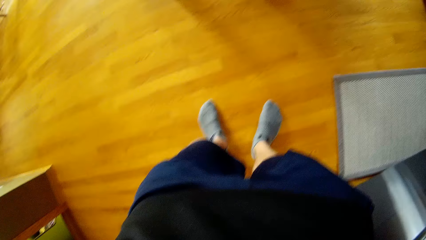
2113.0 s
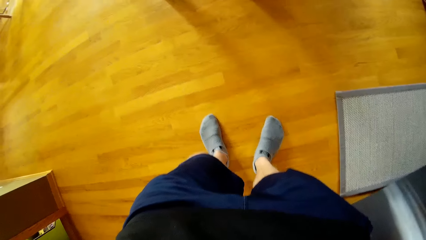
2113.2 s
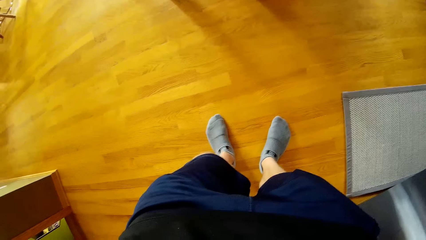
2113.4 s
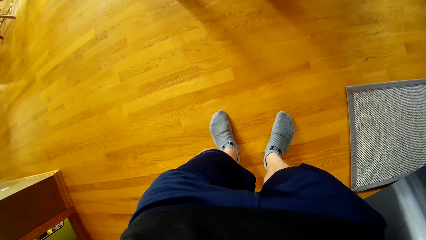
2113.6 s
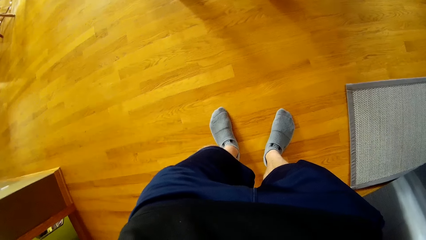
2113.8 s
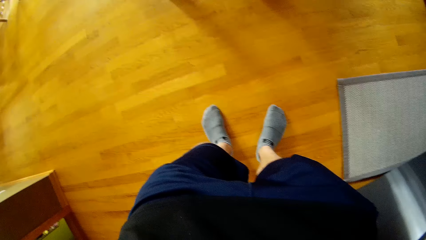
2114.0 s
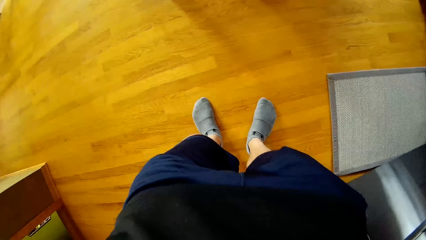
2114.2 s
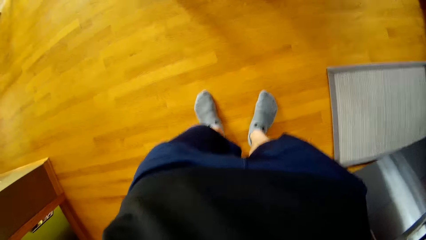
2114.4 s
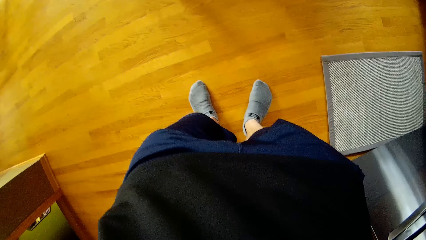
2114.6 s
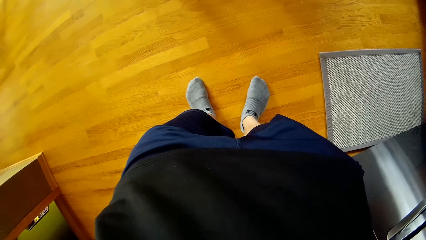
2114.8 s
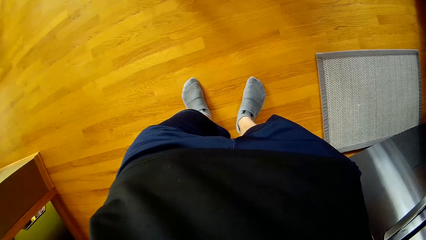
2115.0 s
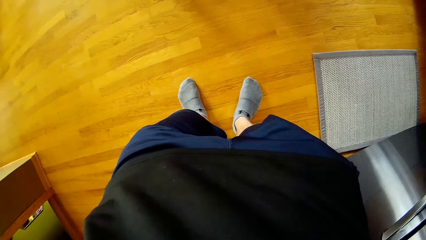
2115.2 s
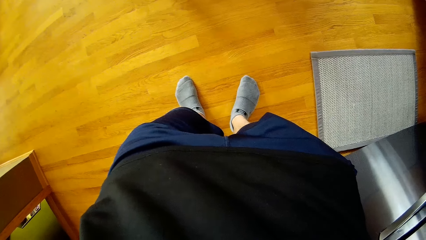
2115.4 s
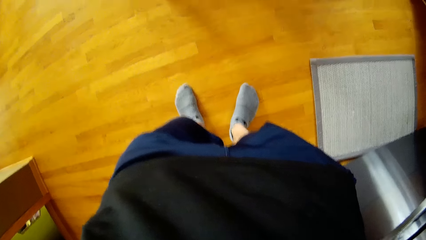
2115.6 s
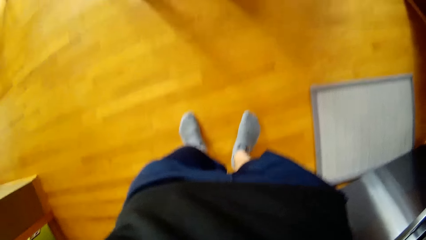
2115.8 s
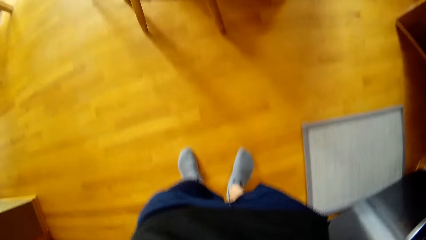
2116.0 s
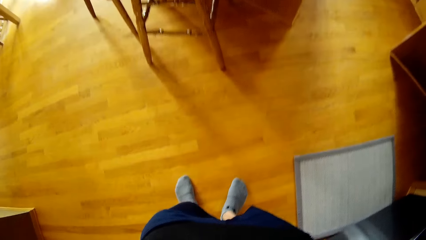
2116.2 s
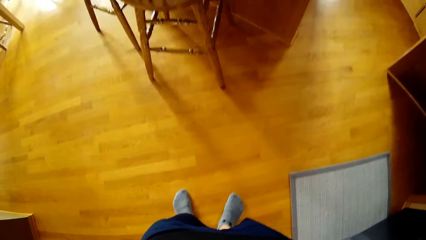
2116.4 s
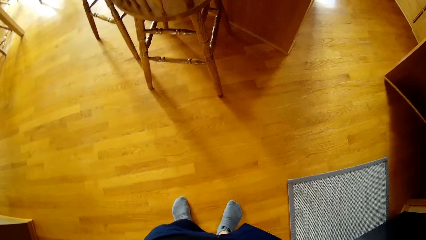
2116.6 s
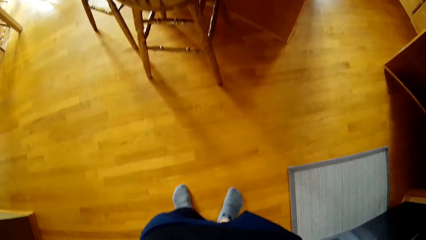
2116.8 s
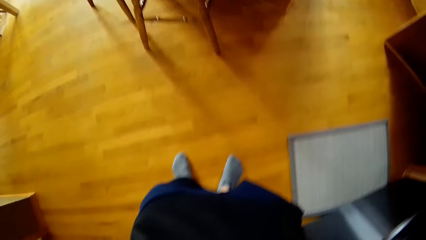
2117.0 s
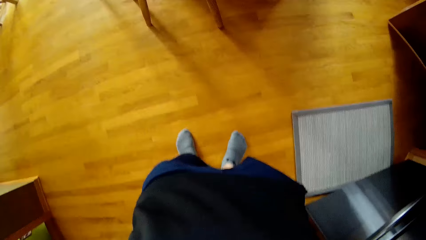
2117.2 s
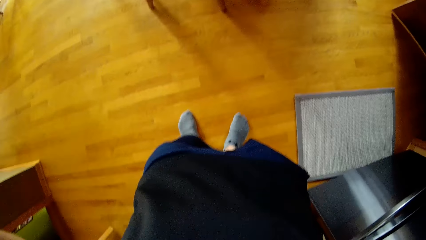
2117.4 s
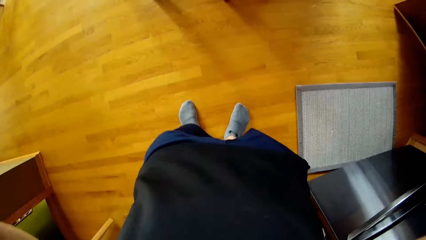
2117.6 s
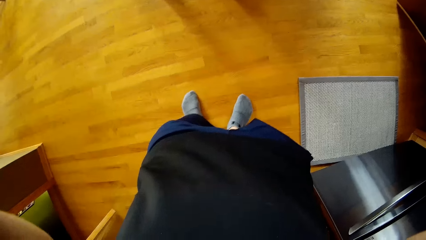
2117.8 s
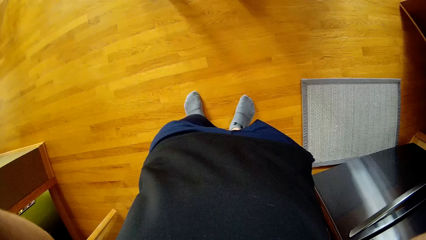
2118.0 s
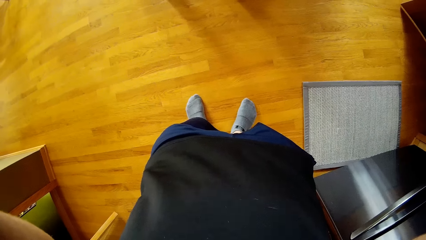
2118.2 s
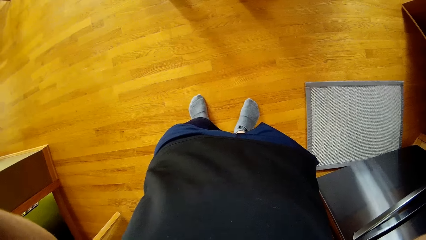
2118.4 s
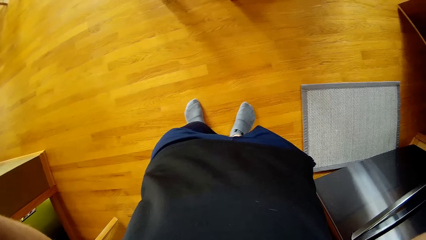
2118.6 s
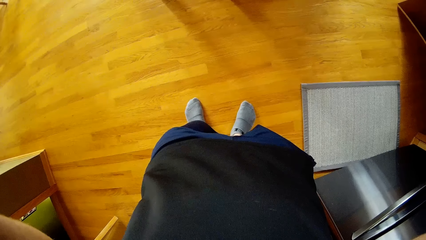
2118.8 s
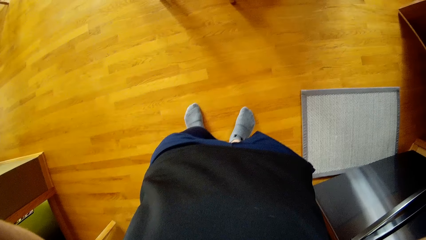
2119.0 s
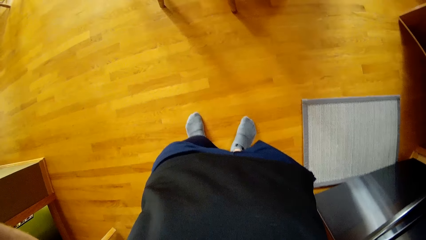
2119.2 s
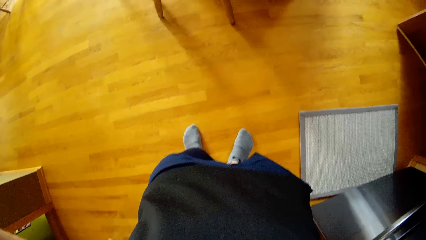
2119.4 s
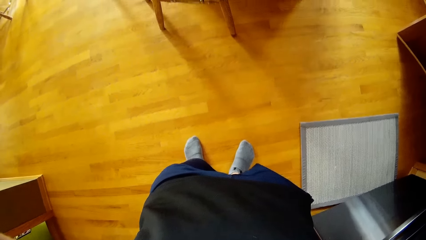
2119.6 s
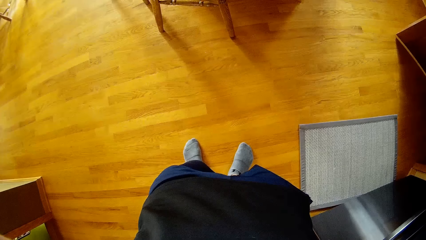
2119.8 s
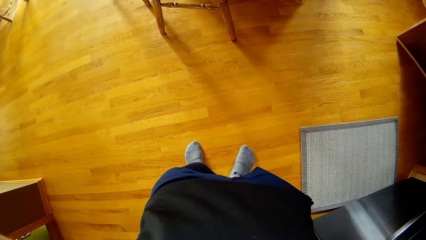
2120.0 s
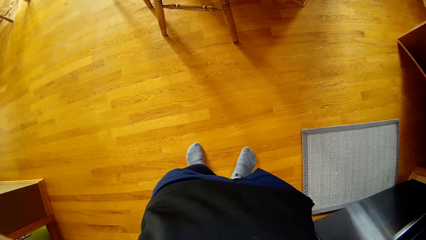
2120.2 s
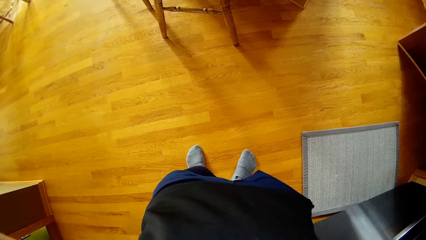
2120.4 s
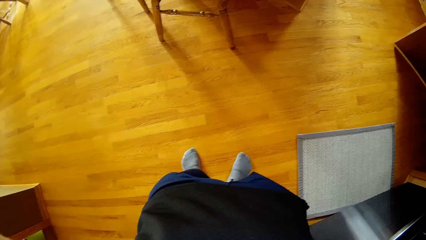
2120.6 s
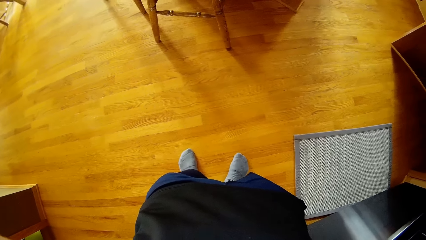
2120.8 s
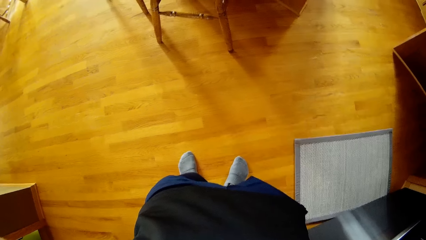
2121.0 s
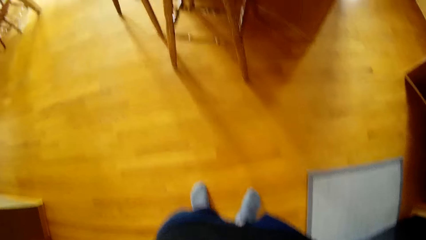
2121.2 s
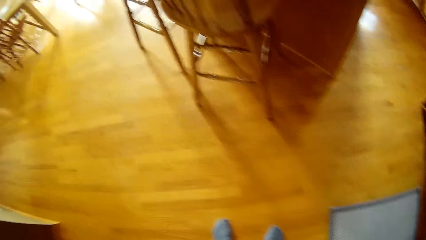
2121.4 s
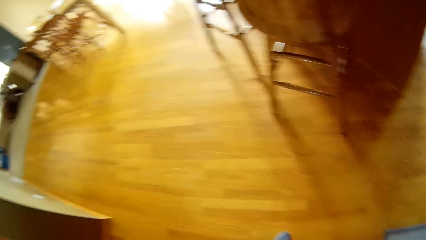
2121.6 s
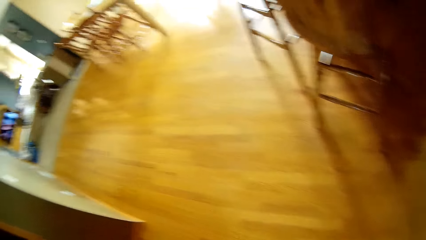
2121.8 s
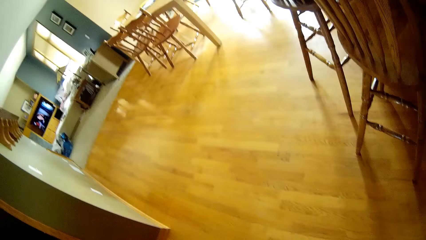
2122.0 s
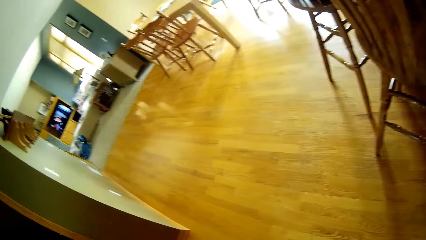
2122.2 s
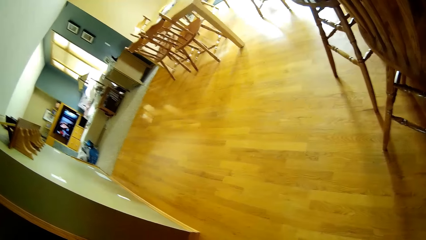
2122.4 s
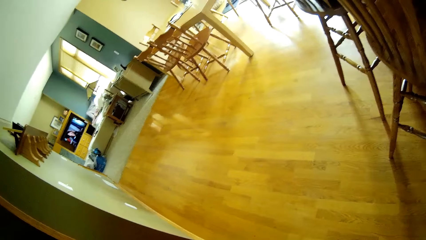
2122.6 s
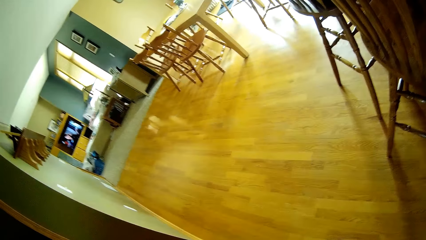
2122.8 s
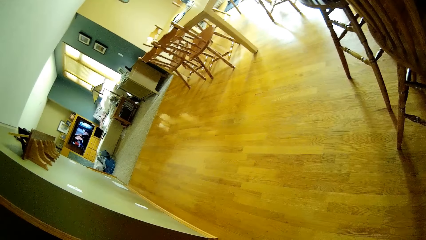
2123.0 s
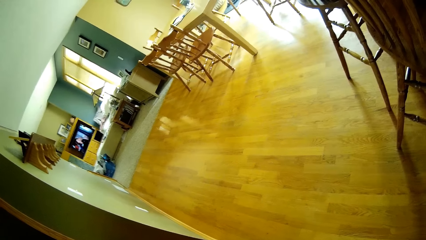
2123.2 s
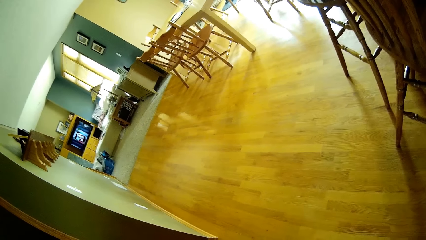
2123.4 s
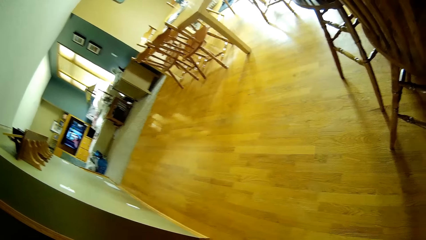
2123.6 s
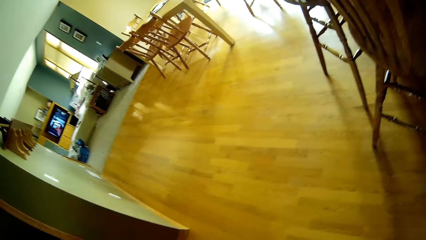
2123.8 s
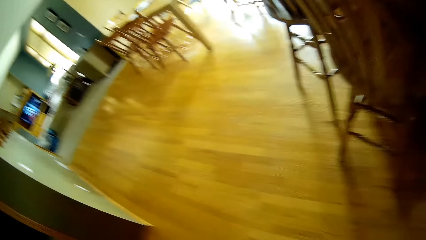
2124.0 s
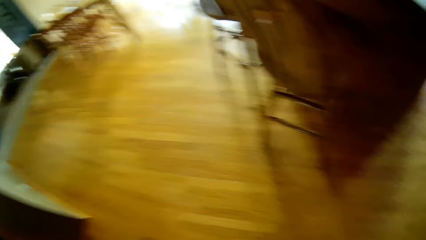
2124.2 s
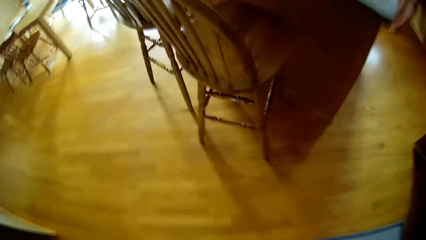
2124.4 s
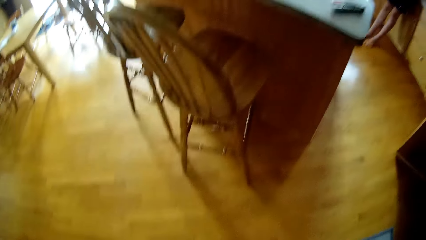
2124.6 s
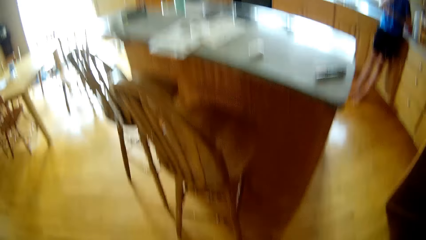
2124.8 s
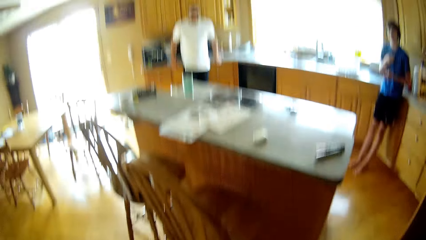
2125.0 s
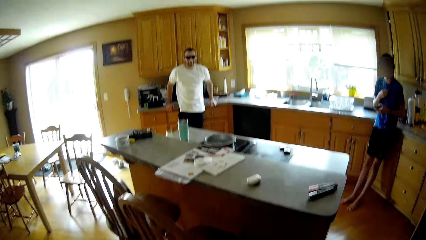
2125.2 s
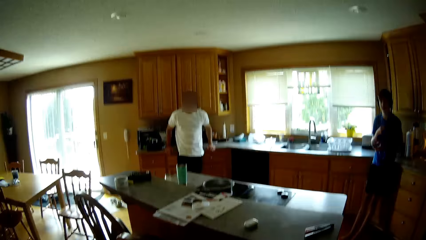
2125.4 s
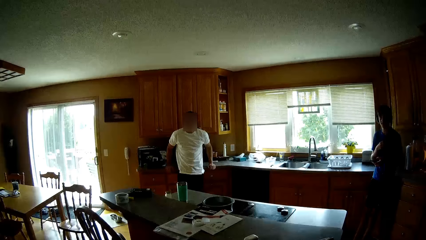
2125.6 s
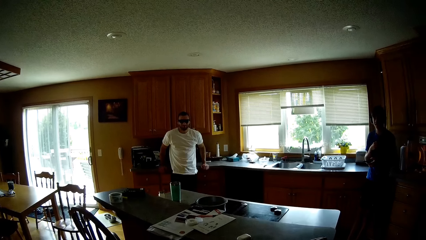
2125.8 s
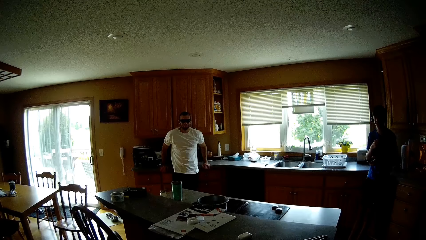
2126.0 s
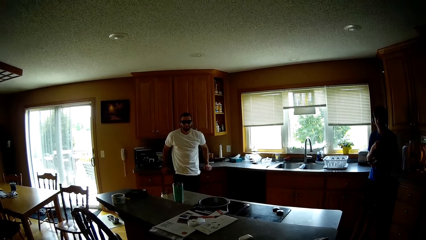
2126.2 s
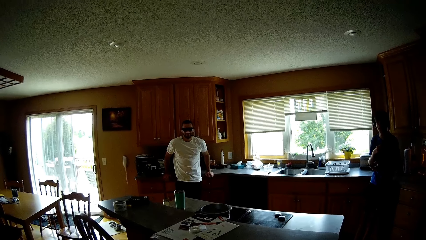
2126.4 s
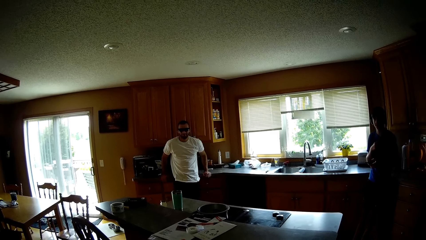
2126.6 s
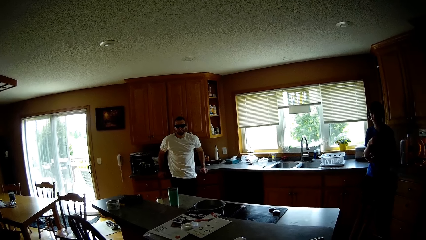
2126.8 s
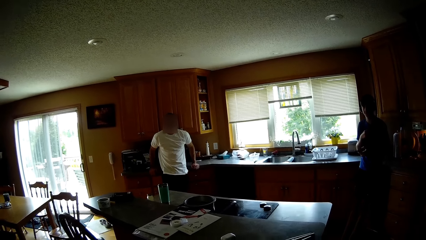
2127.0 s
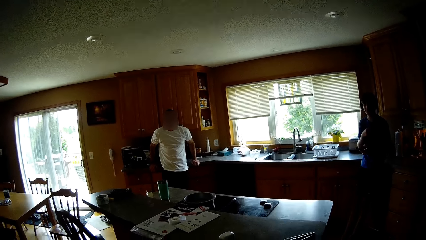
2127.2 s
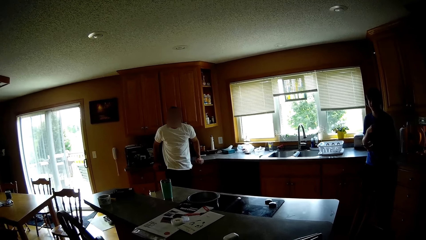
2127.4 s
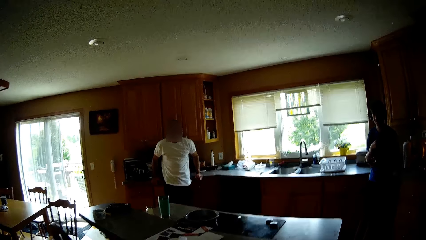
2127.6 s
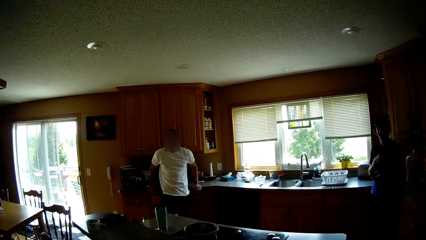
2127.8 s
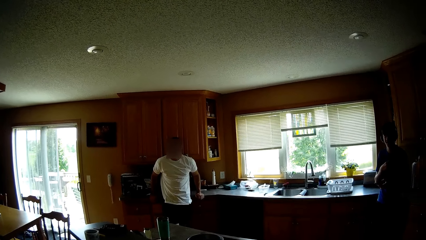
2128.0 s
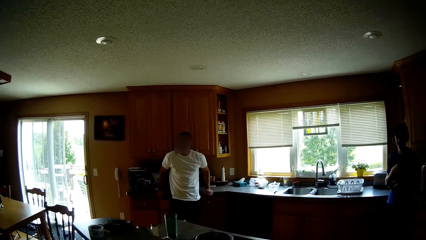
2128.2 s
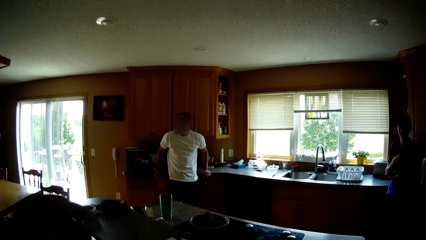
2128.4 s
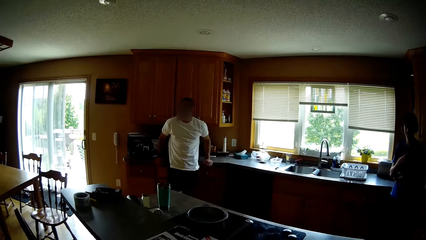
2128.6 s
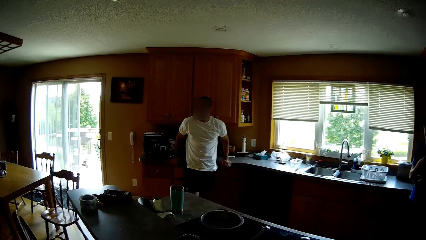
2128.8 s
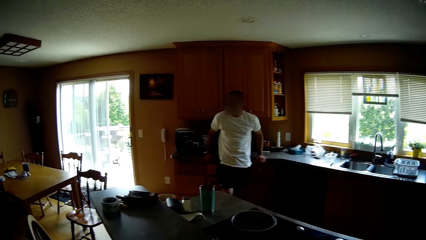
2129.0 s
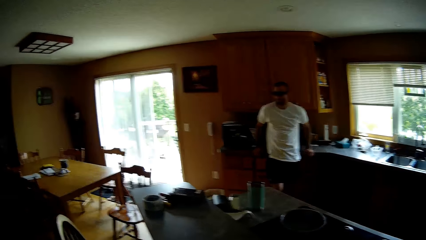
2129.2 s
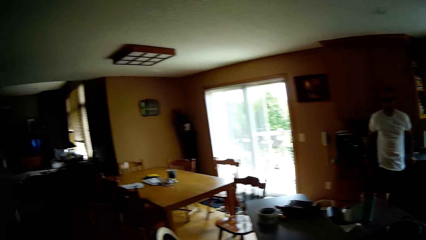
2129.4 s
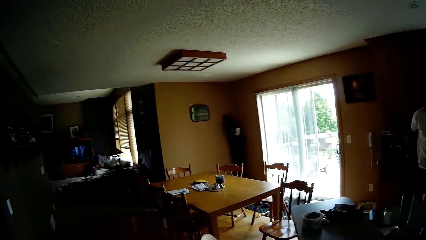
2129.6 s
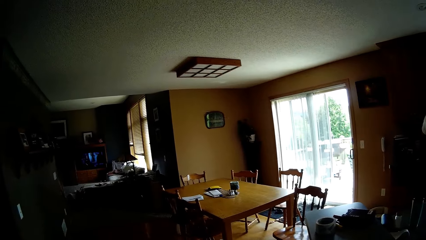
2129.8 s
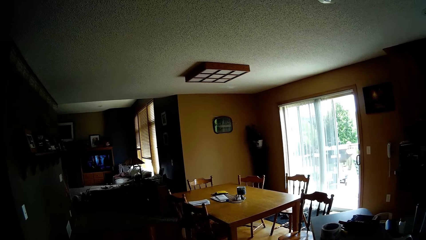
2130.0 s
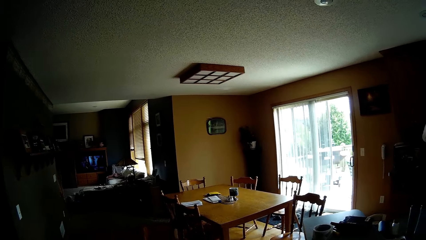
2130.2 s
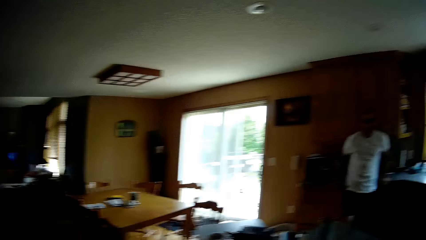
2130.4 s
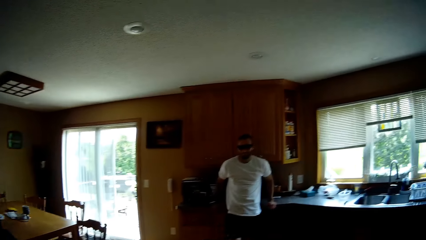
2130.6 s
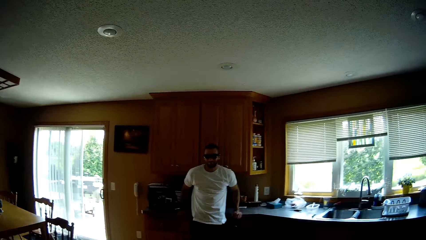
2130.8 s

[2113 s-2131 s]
The man talks to the camera wearer and the person. The camera wearer fixes the camera. They interact with the person and the man. The man talks to the camera wearer and the person. The camera wearer briefly looks to the left of a room.
